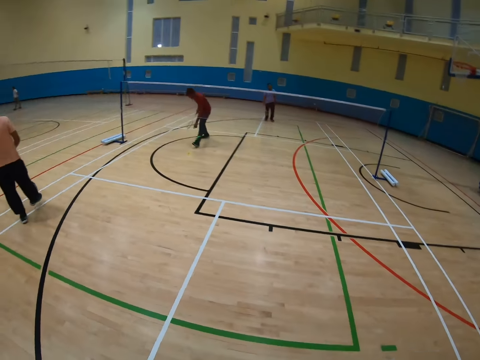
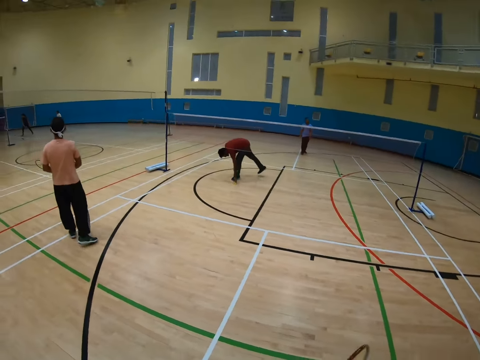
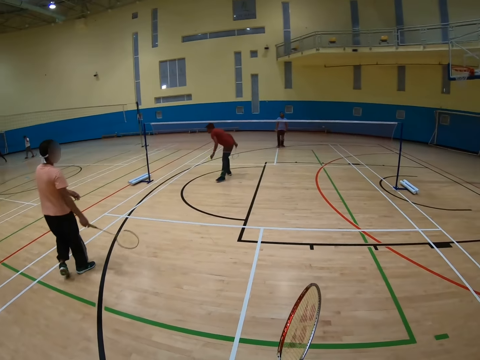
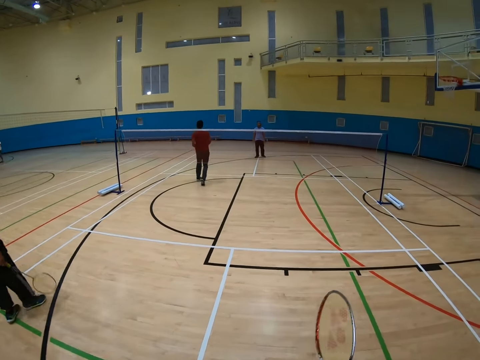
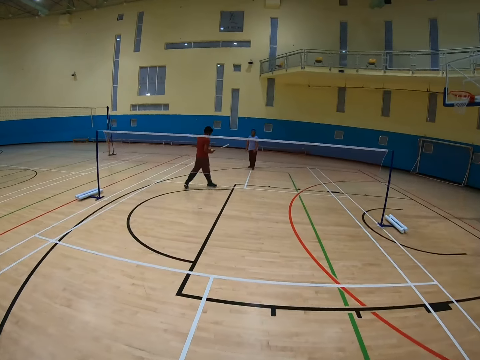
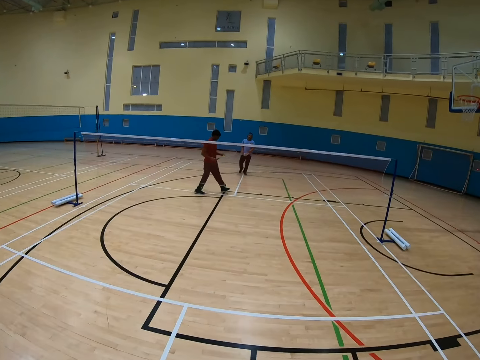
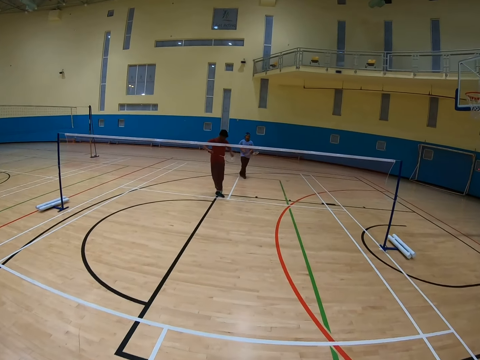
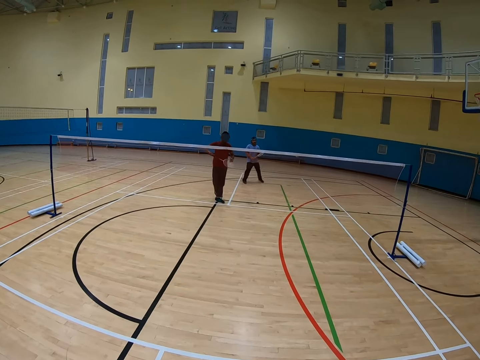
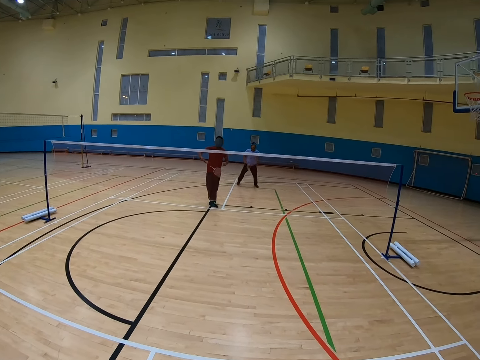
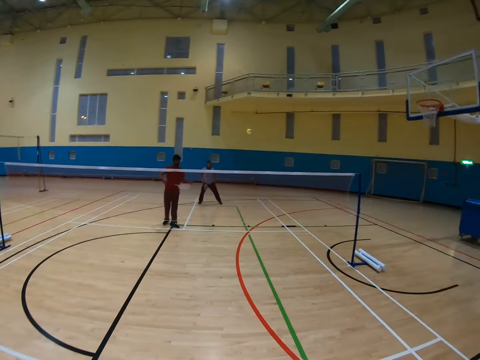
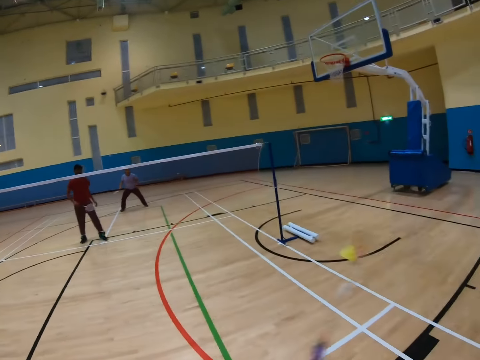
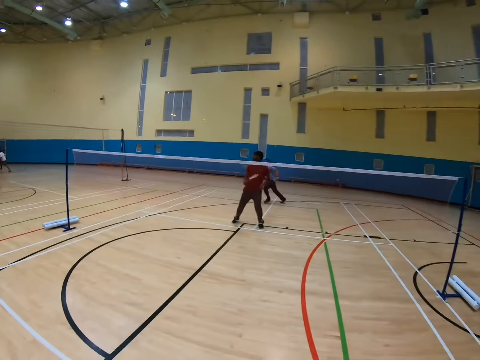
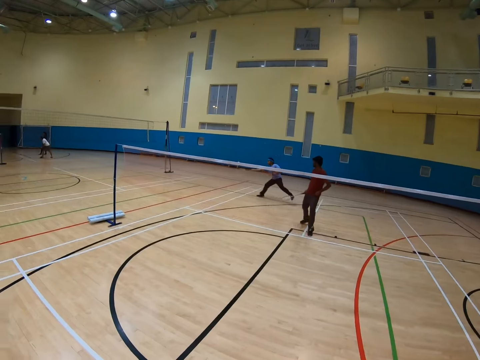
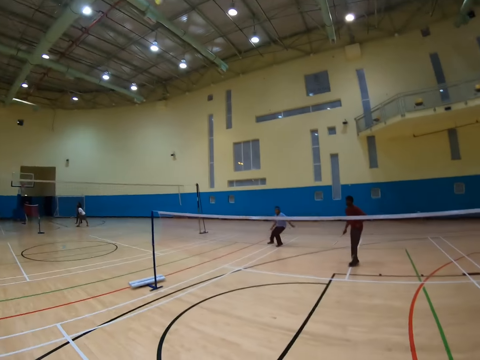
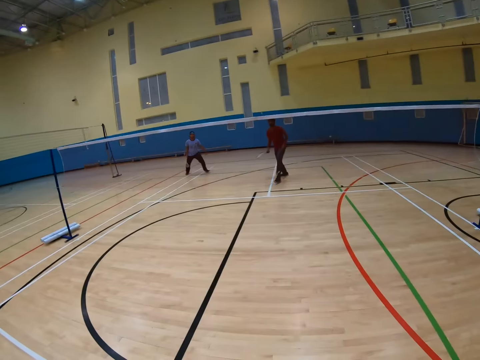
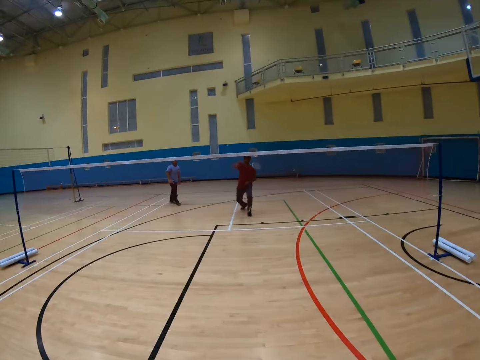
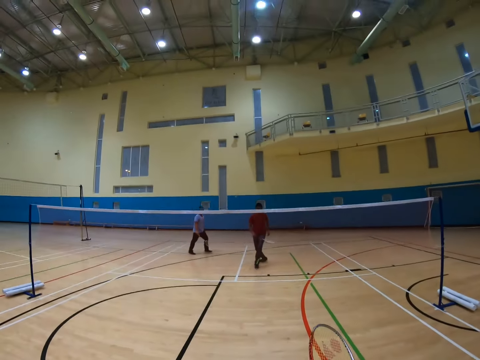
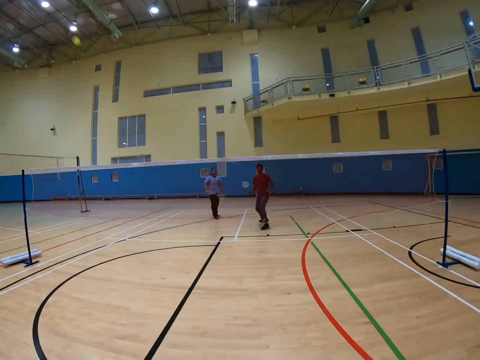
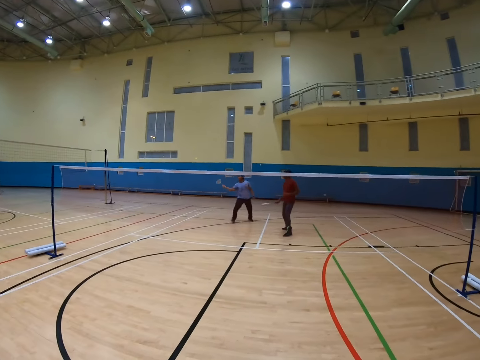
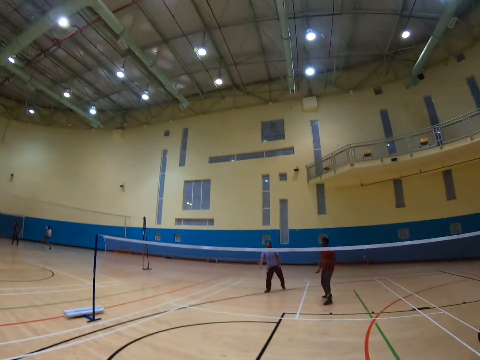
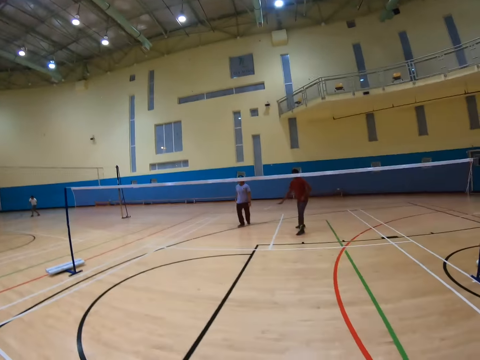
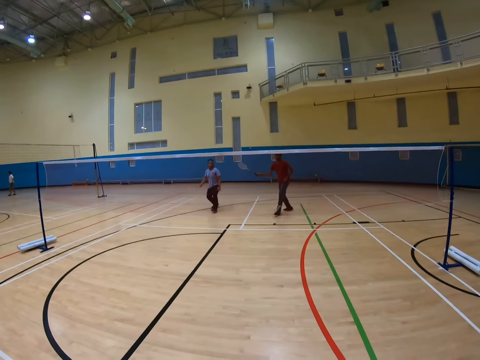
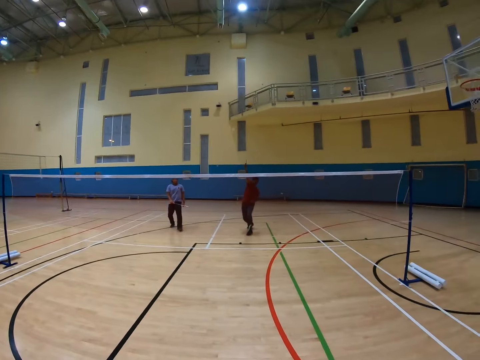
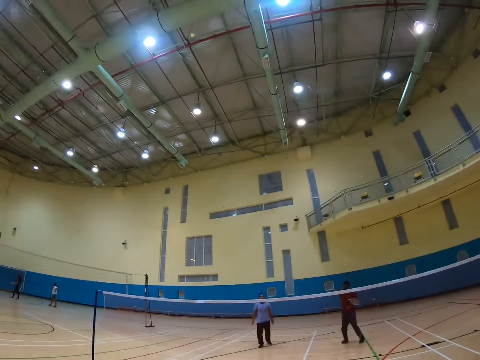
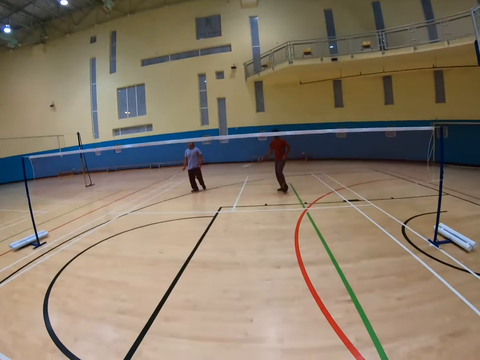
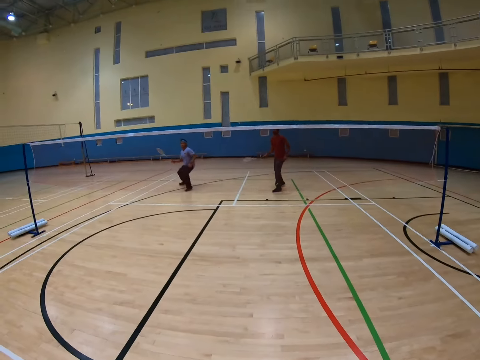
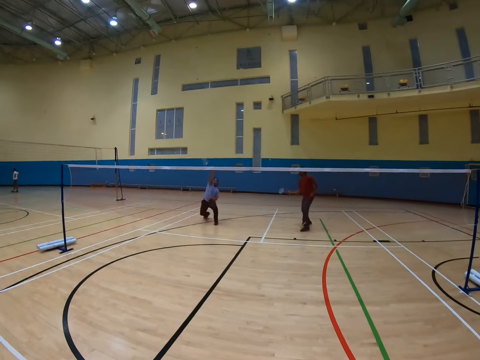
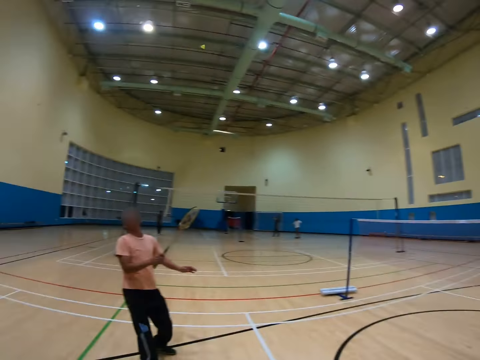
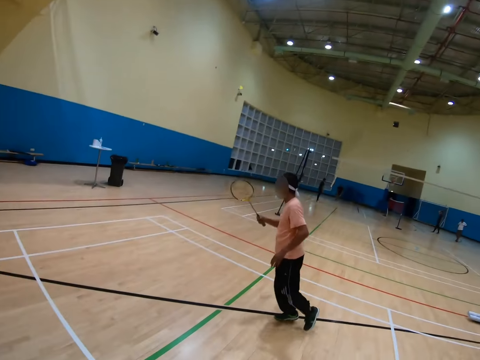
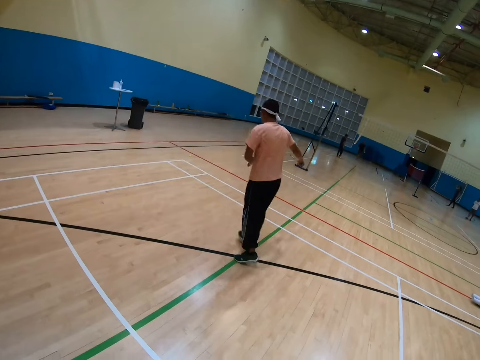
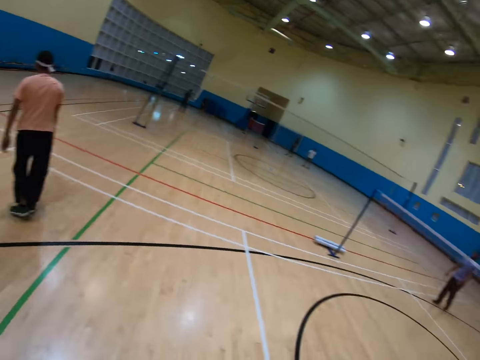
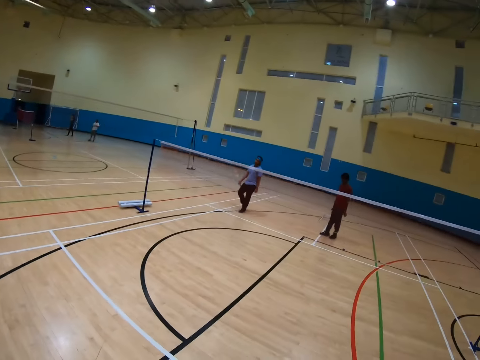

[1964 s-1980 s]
A man picks up the shuttlecock and throws the shuttlecock. Another man throws the shuttlecock. The first man throws the shuttlecock. The other man throws the shuttlecock. The first man throws the shuttlecock. The other man throws the shuttlecock.

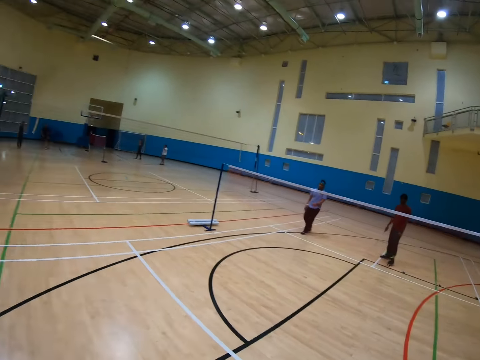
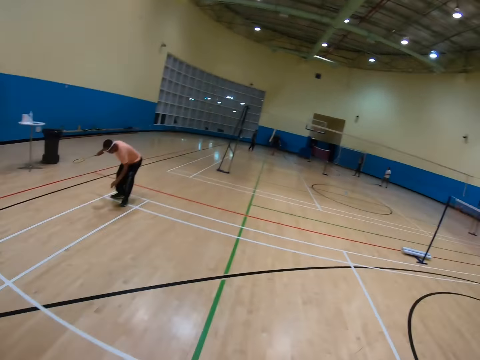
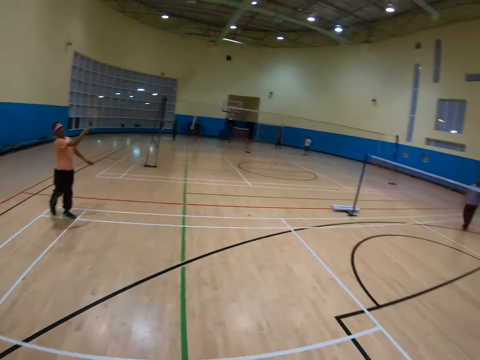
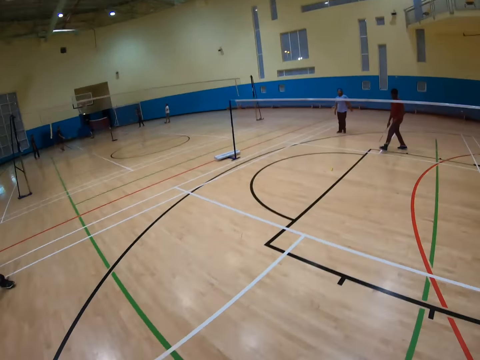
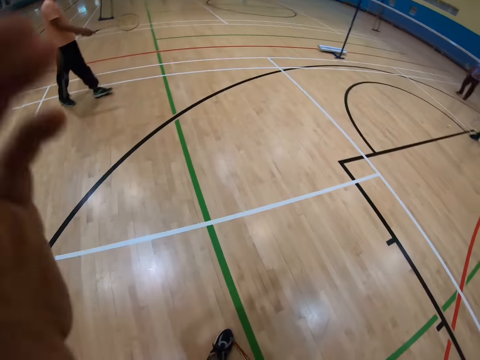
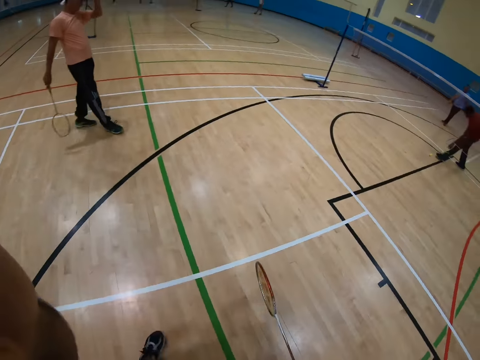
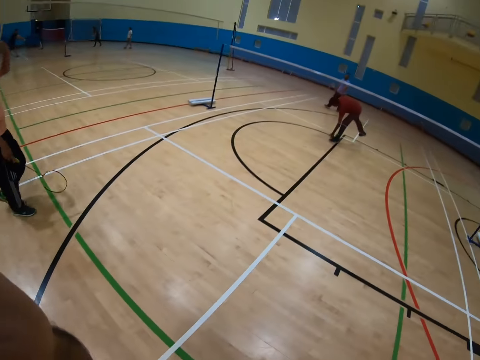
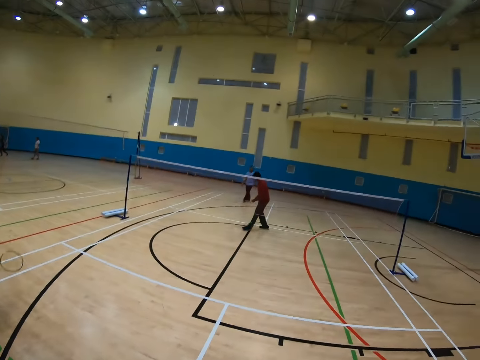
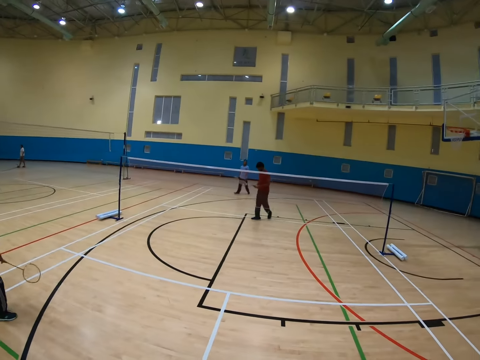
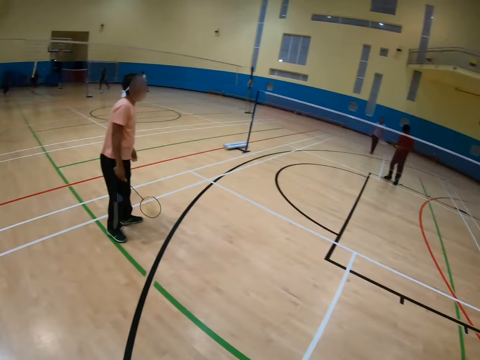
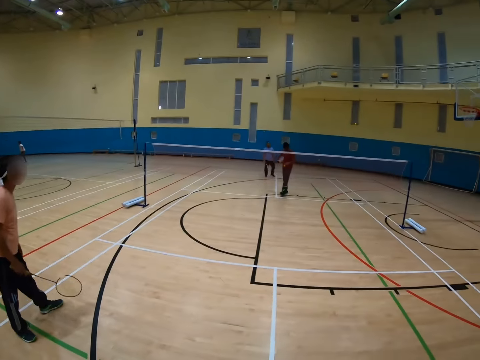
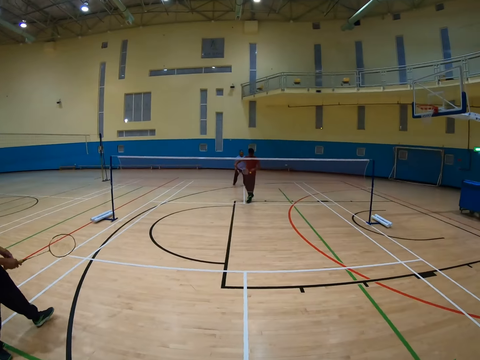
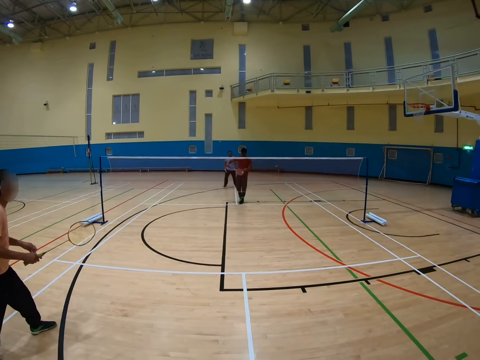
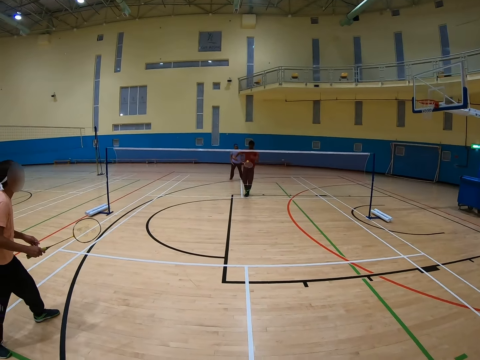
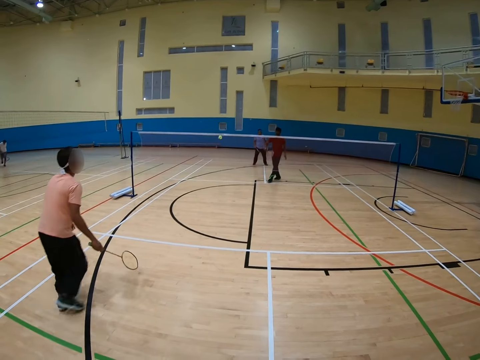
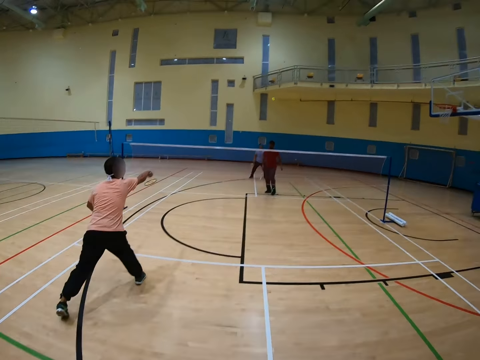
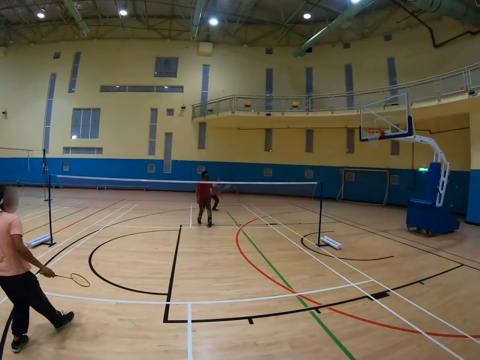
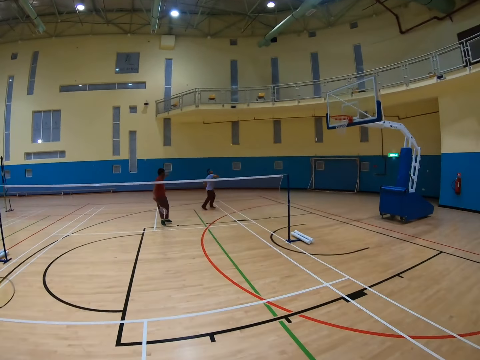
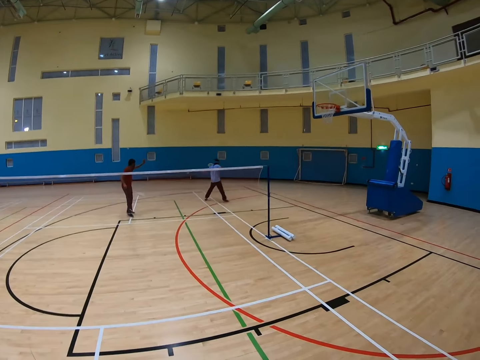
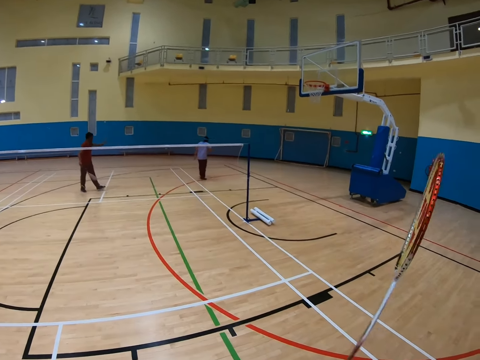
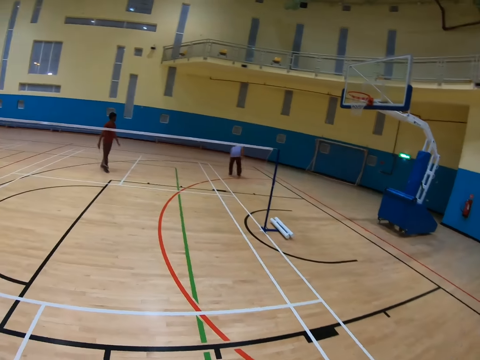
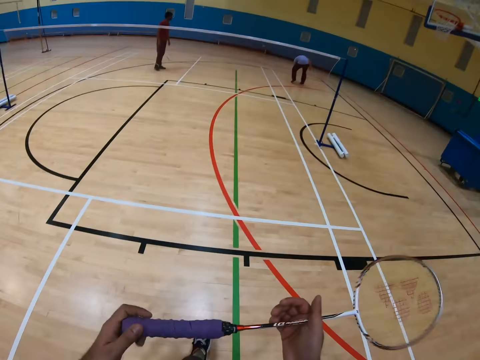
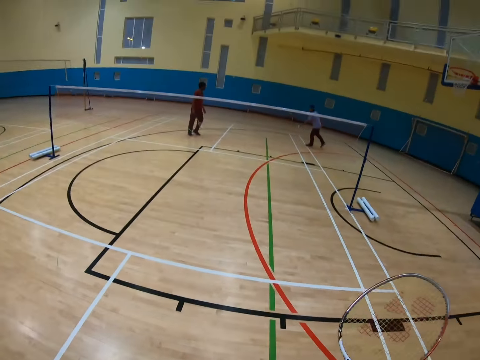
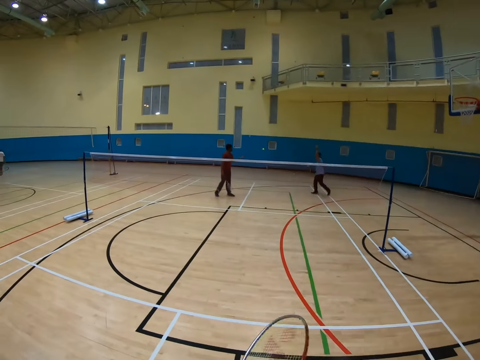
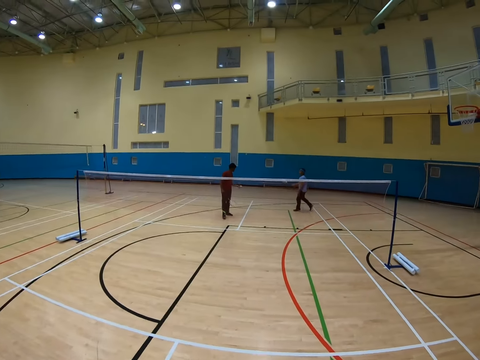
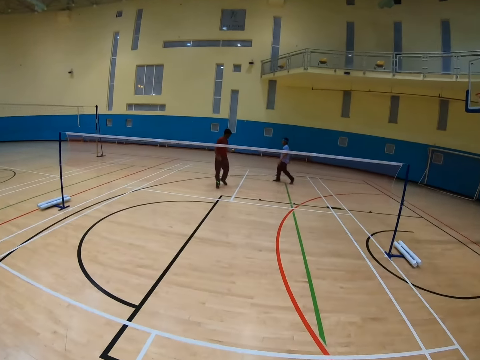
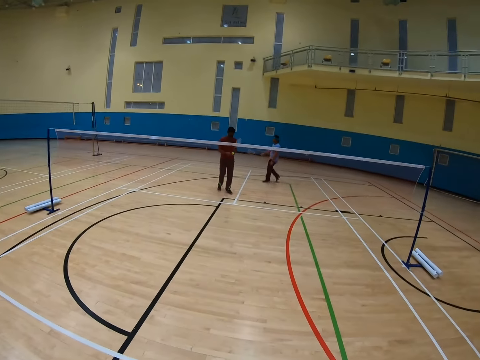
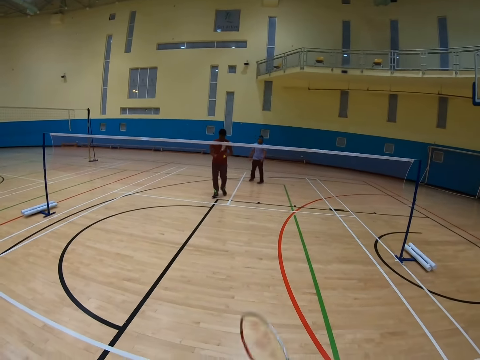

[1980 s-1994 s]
A man picks up the shuttlecock and throws the shuttlecock. The camera wearer touches his head. Another man throws the shuttlecock. The first man throws the shuttlecock. A third man picks up the shuttlecock.
